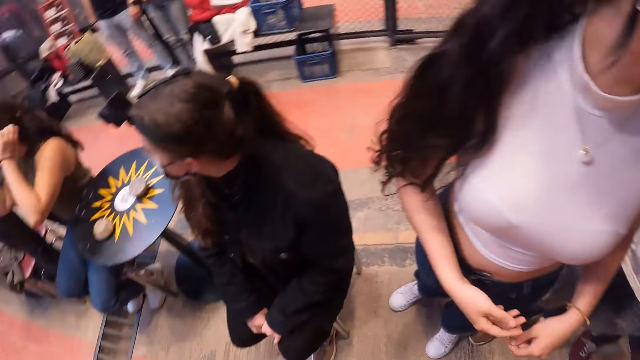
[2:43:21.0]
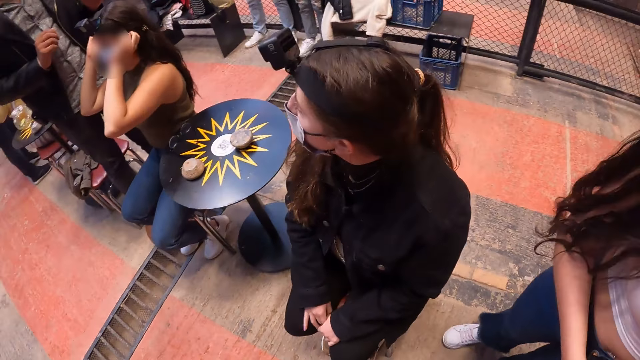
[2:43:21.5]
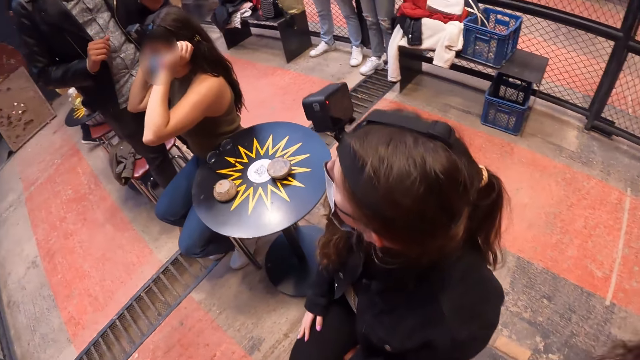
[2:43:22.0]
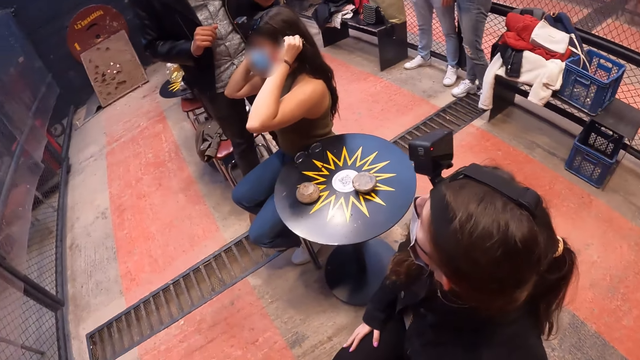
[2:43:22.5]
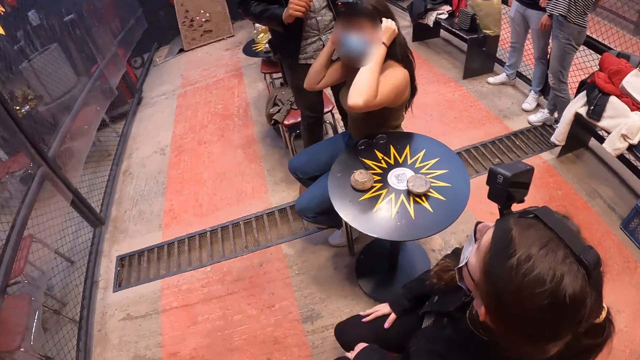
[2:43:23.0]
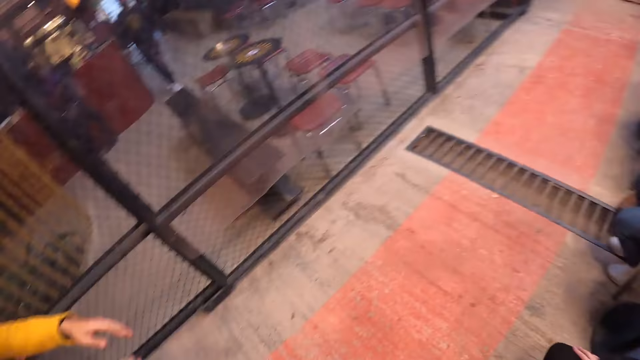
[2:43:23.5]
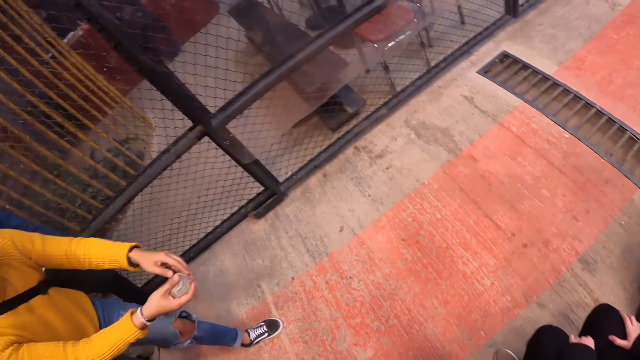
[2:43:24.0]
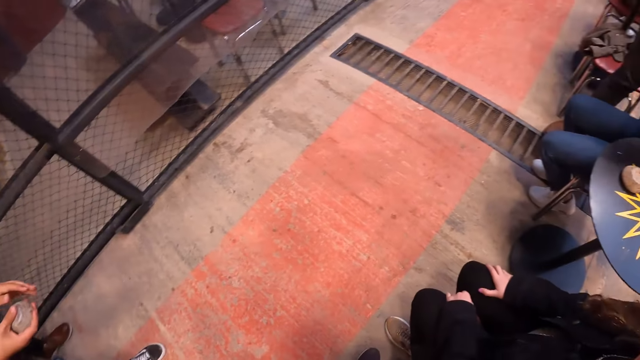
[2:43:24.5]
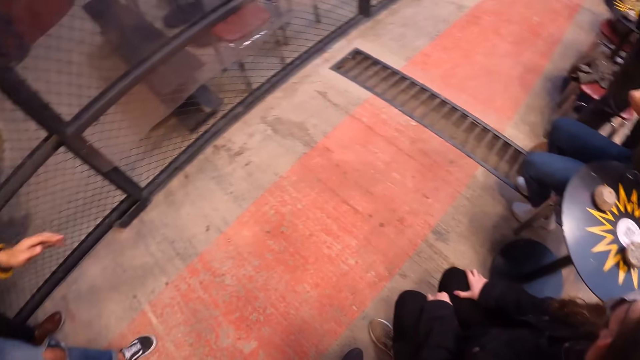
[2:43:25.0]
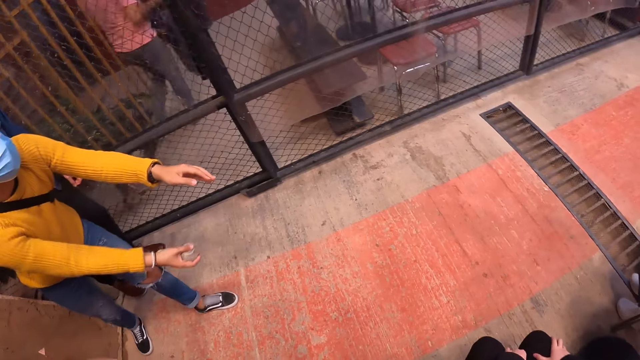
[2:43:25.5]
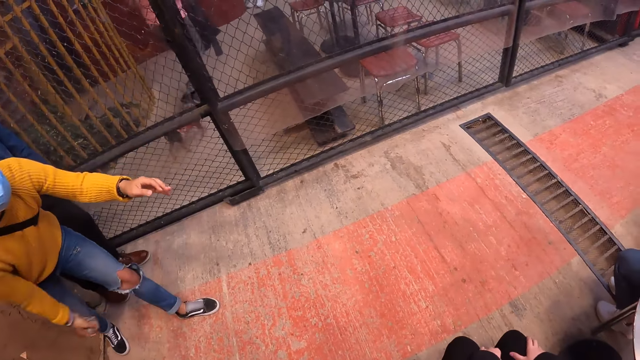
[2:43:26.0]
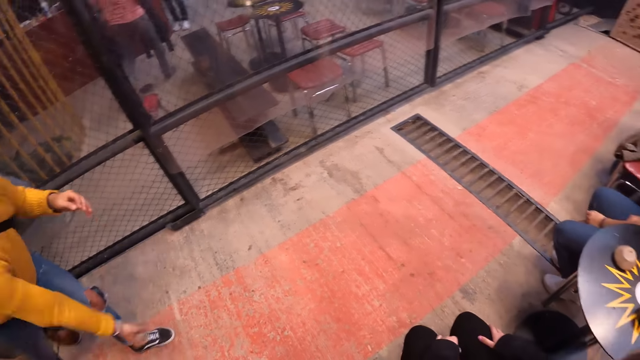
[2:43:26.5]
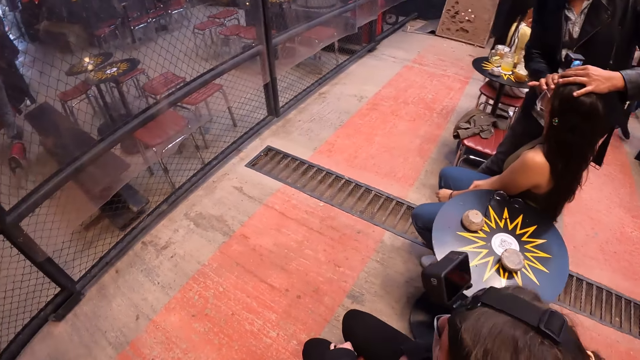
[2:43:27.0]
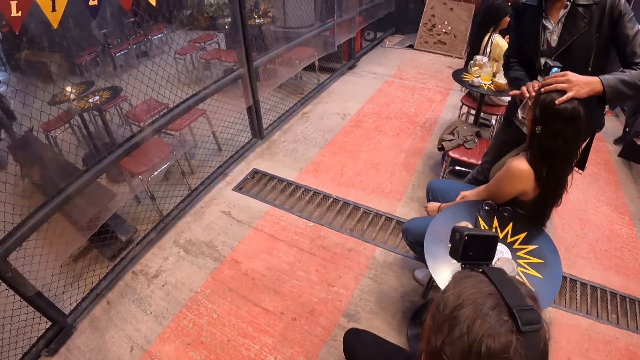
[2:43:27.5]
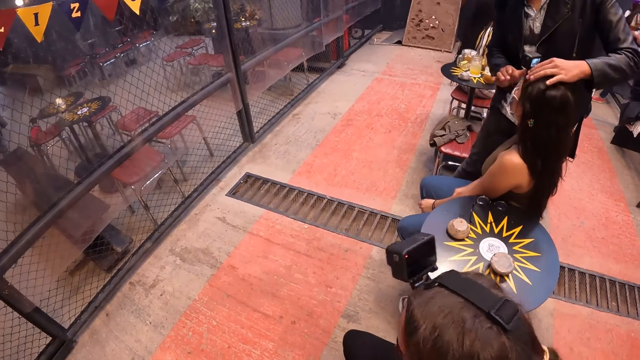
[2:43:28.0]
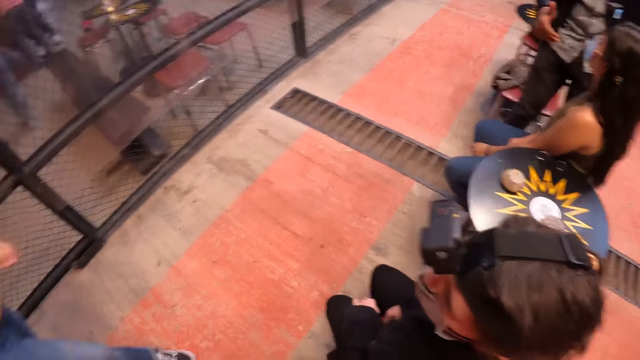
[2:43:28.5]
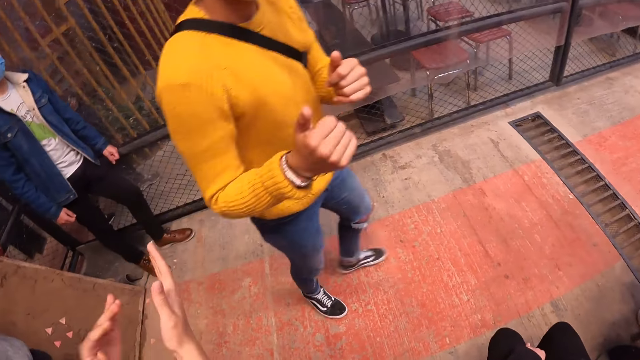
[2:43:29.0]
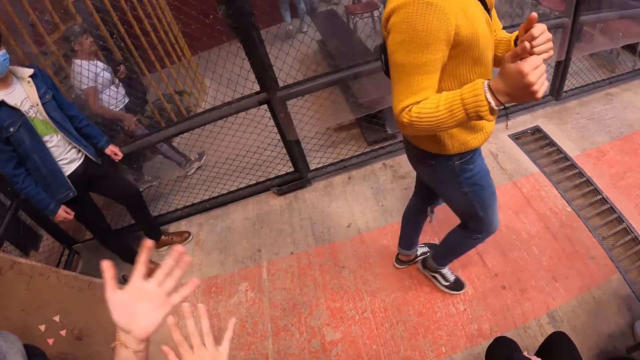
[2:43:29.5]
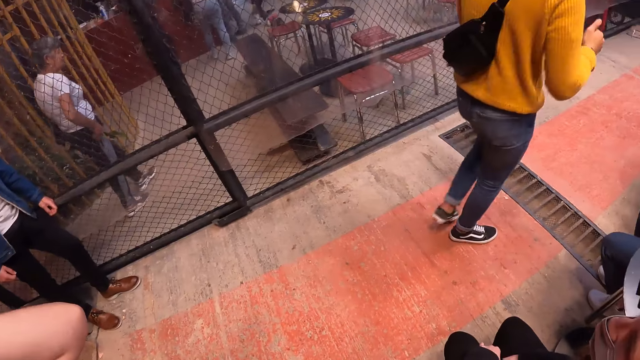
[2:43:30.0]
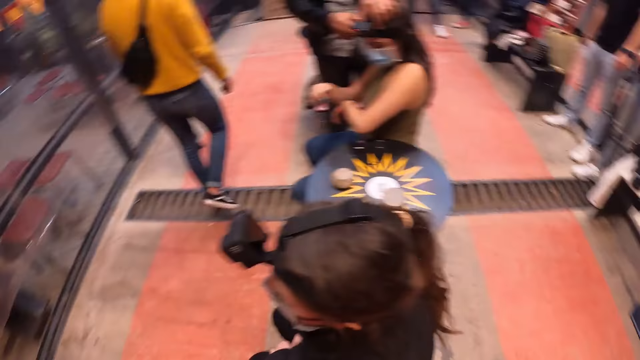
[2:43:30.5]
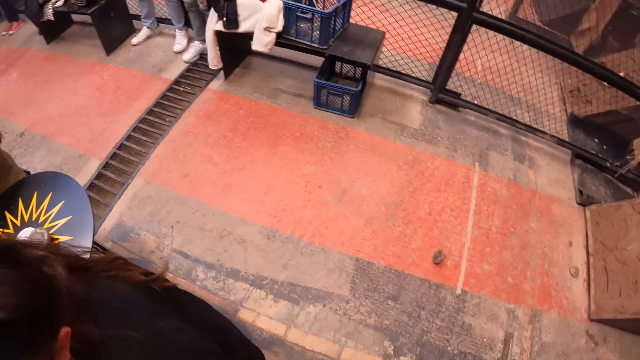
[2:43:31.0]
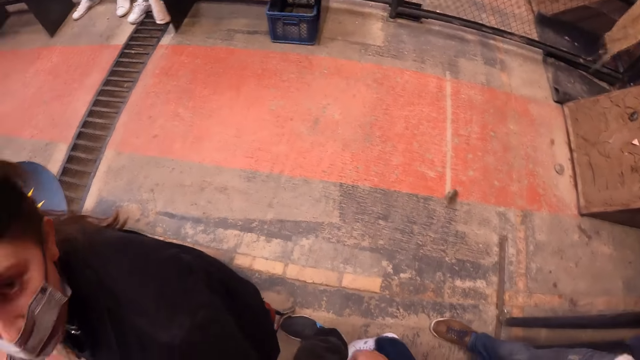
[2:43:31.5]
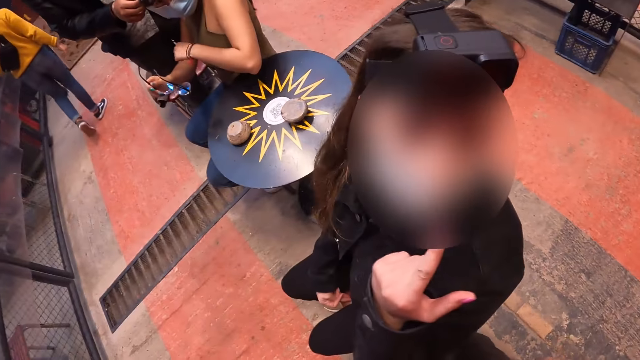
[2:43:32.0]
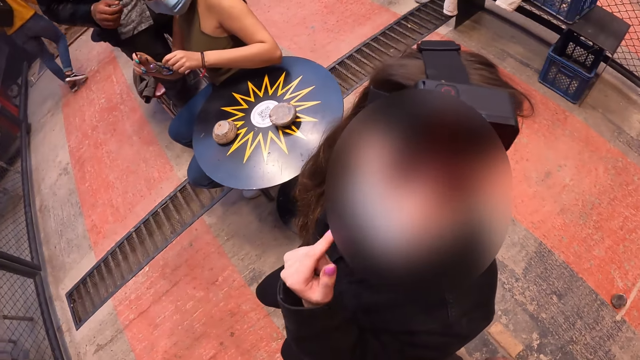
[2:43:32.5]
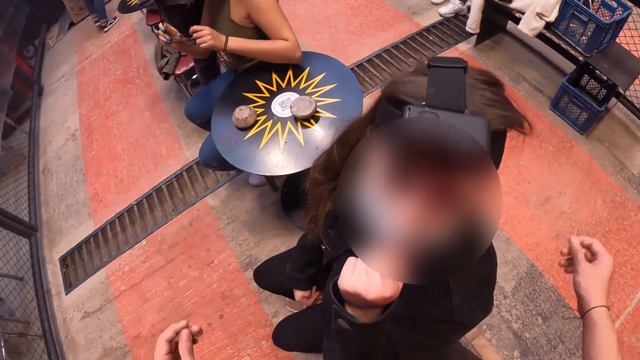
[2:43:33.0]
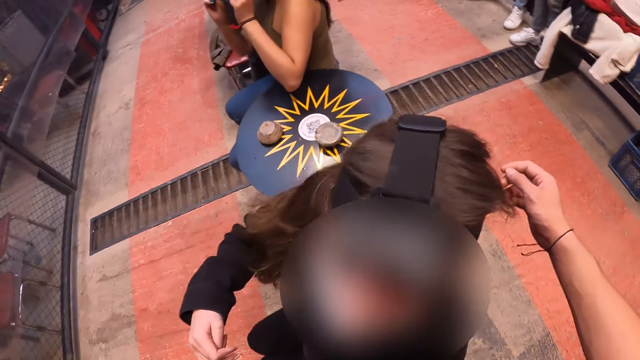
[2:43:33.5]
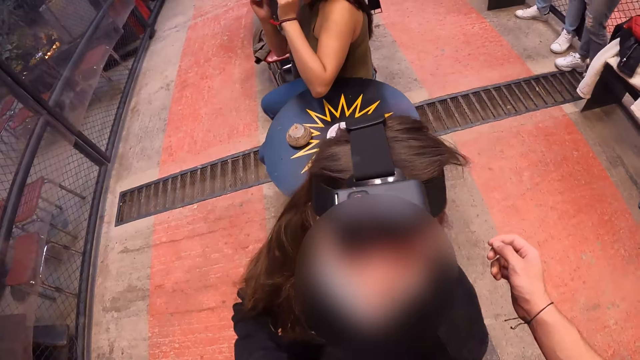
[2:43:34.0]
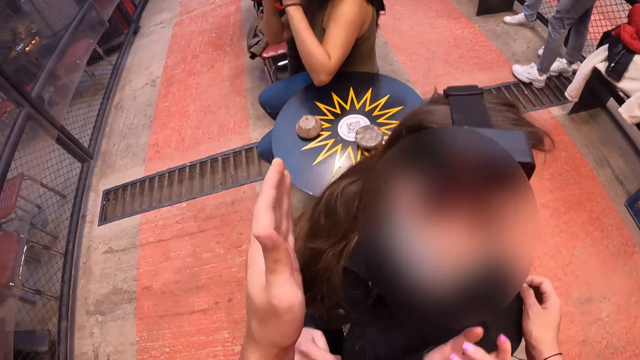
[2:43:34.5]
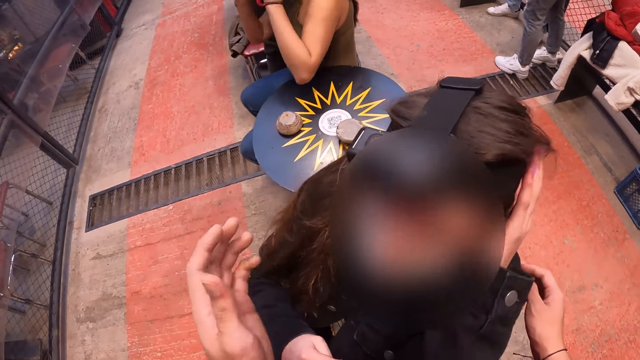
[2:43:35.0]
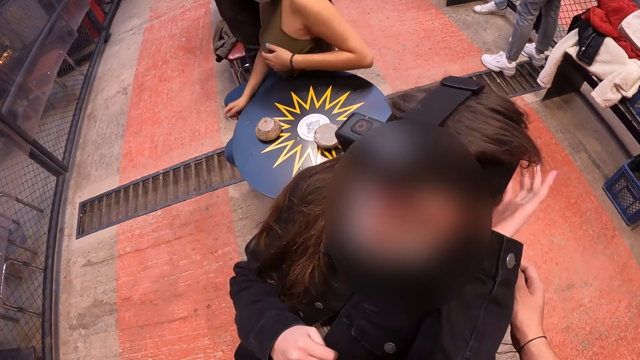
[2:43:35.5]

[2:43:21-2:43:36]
The camera wearer looks around the room. A man swings hands. The man throws the metal puck in his right hand at the target post. A woman claps. The camera wearer looks around the room. They converse with another woman. They move their hand.

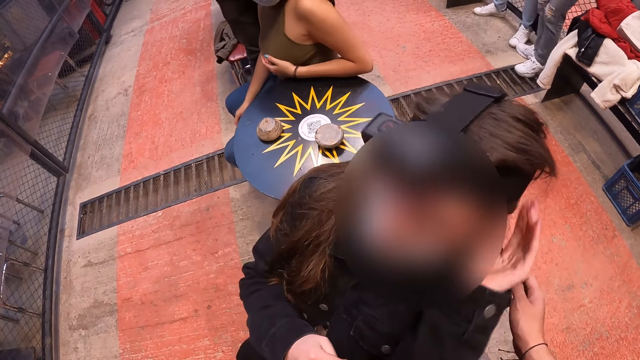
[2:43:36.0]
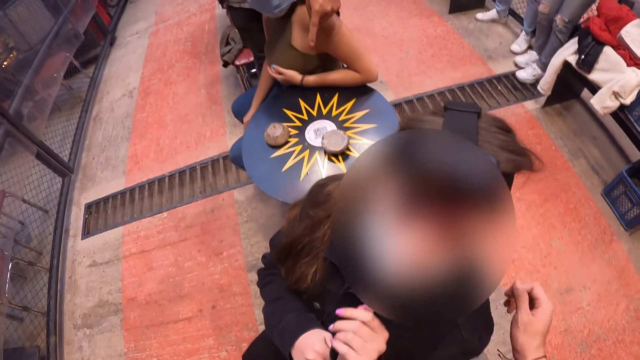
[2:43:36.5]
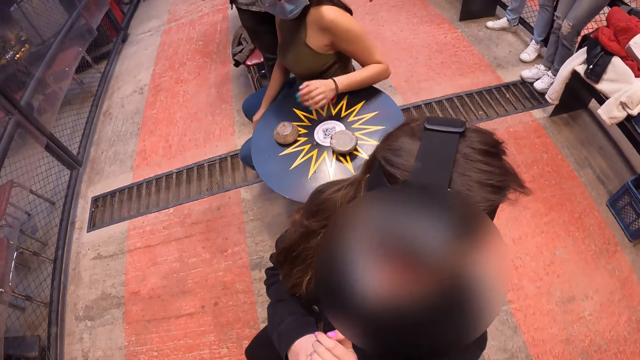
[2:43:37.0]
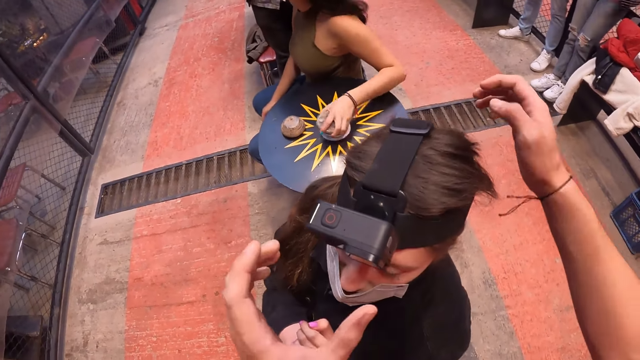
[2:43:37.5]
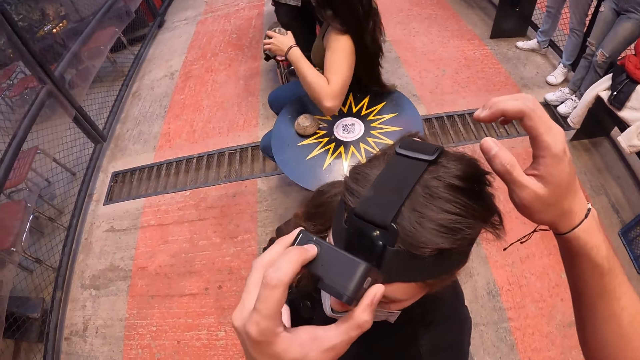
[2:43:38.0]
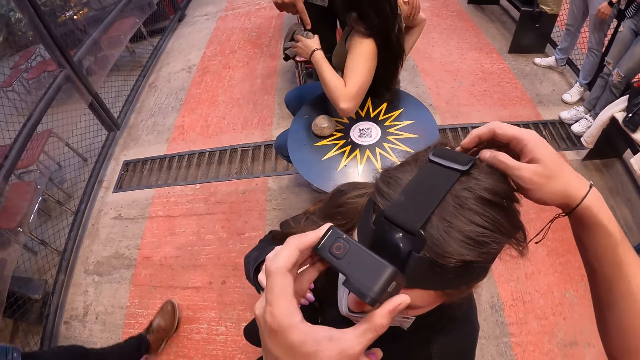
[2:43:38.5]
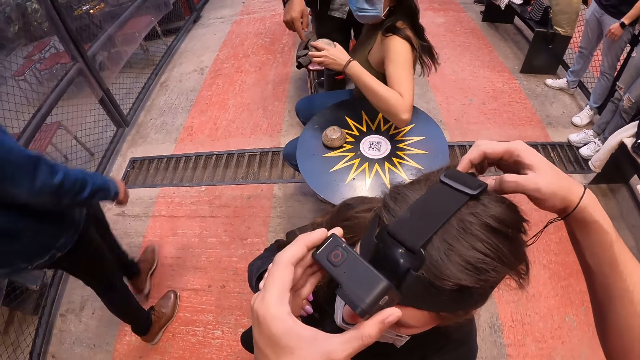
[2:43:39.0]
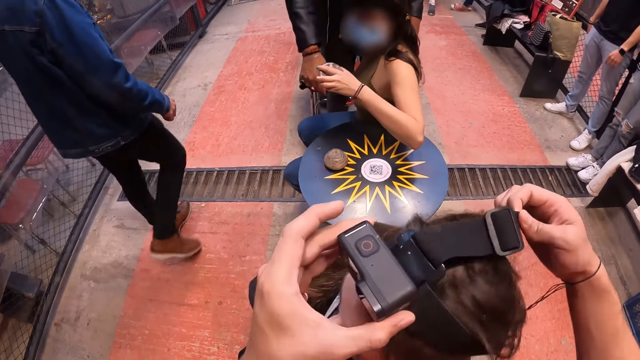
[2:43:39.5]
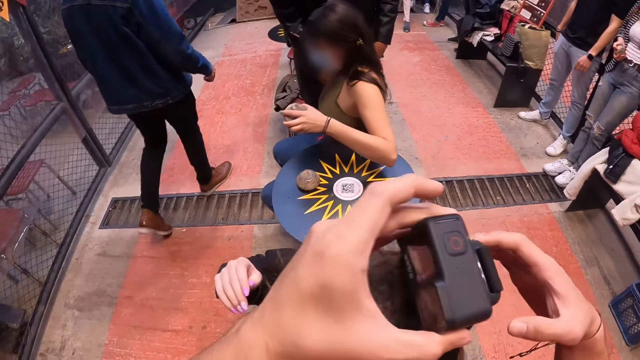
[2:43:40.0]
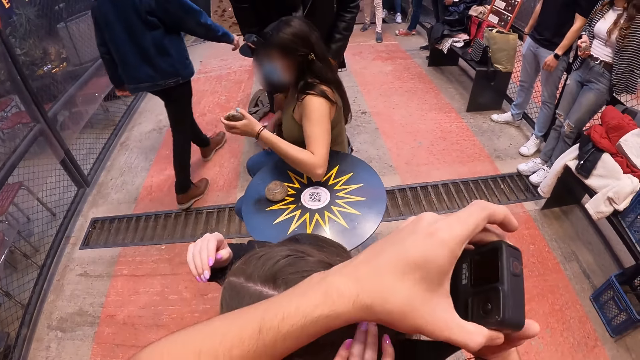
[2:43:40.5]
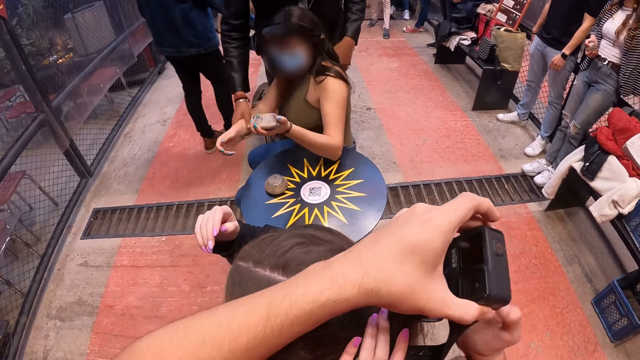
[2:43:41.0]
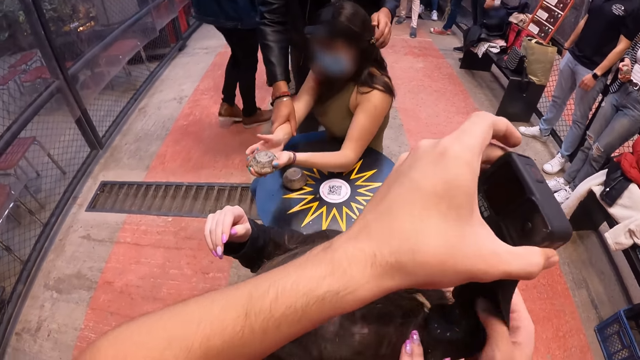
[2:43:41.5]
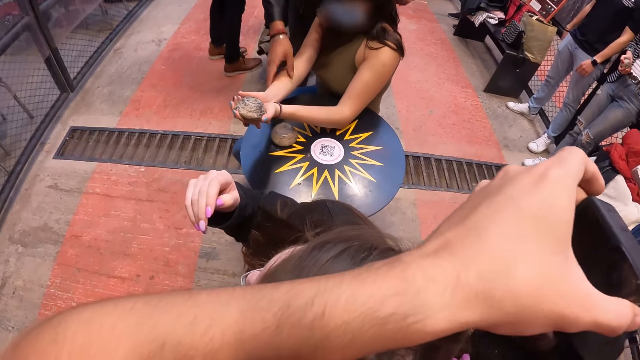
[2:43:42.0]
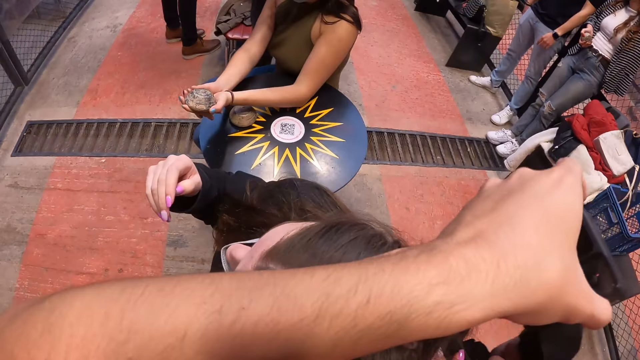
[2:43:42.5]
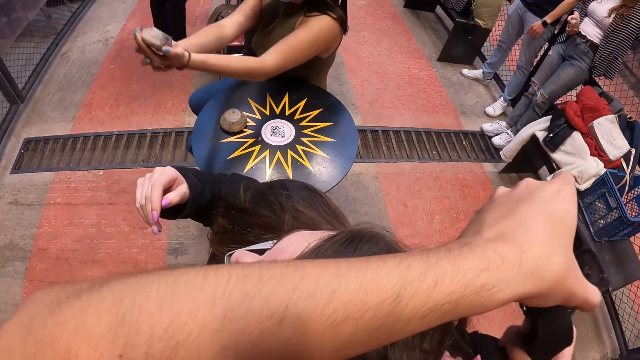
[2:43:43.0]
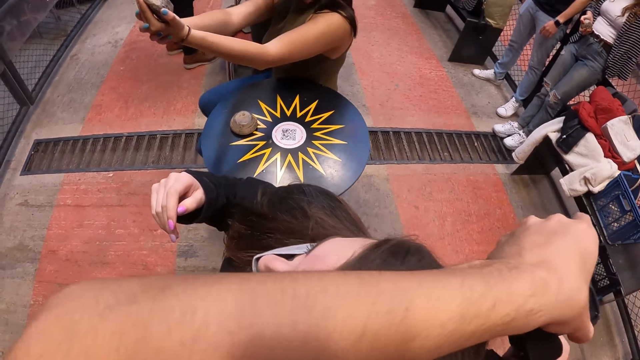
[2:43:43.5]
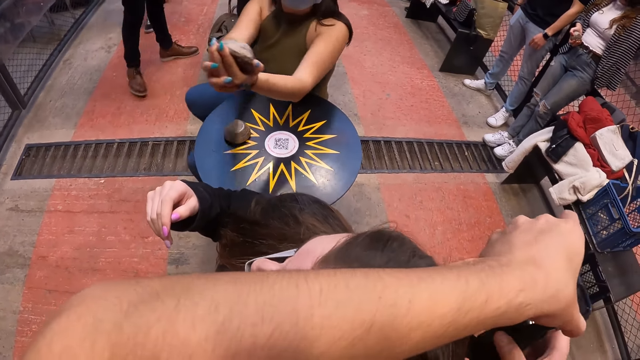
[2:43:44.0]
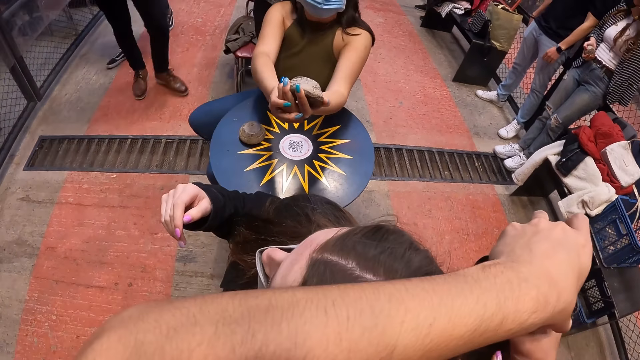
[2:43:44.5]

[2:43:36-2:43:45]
A woman picks up a metal puck from the table top with her left hand. The camera wearer touches the camera on another woman's head with her left hand. She removes the camera from the other woman's head with her hands. The first woman holds the metal puck in both hands.
